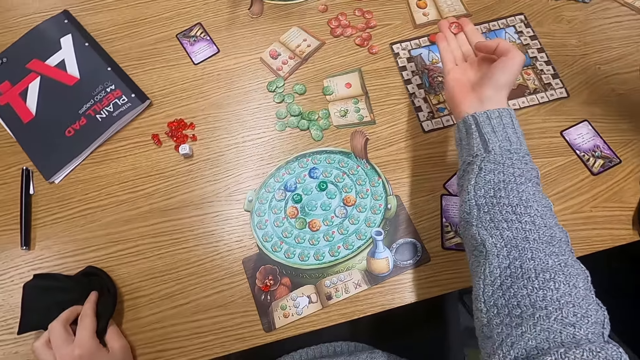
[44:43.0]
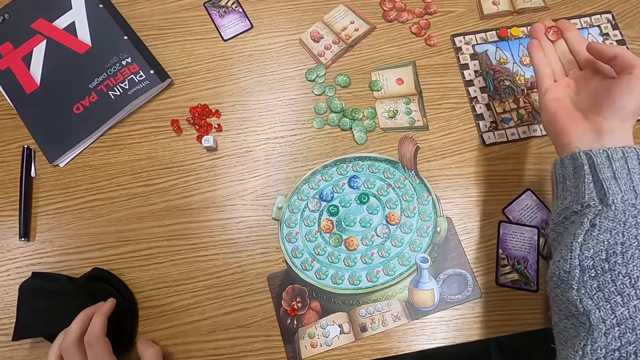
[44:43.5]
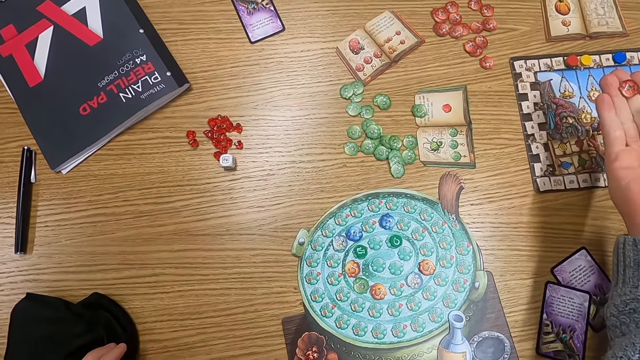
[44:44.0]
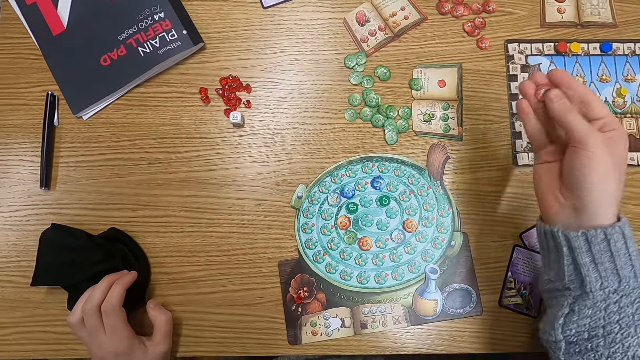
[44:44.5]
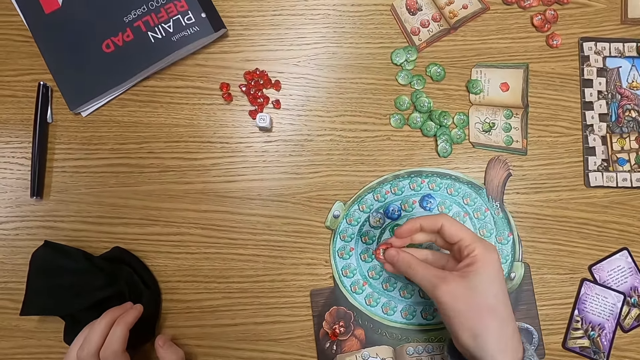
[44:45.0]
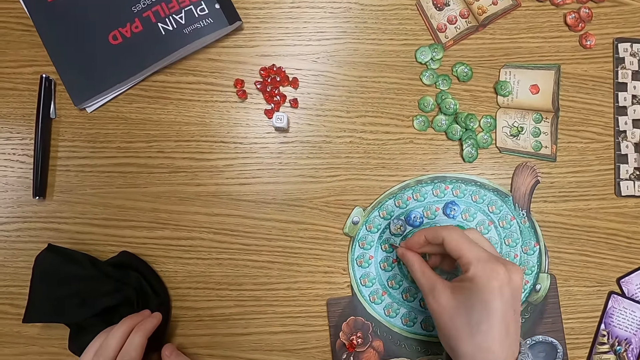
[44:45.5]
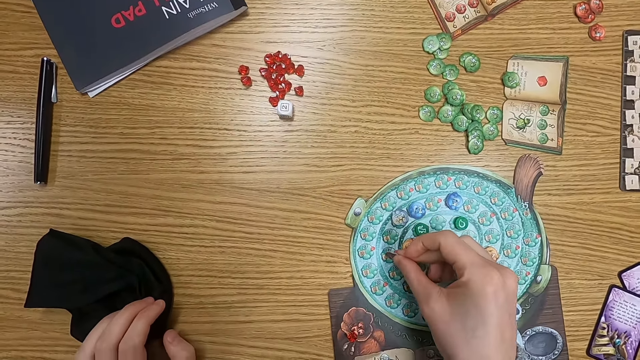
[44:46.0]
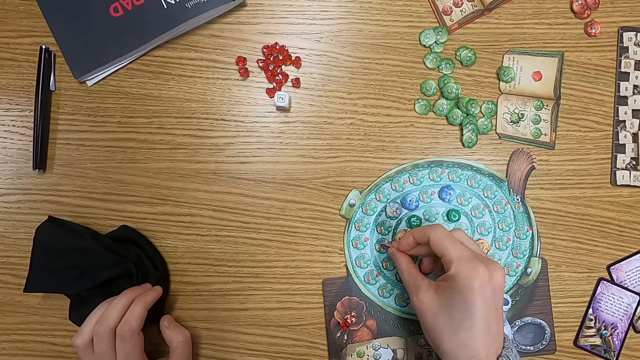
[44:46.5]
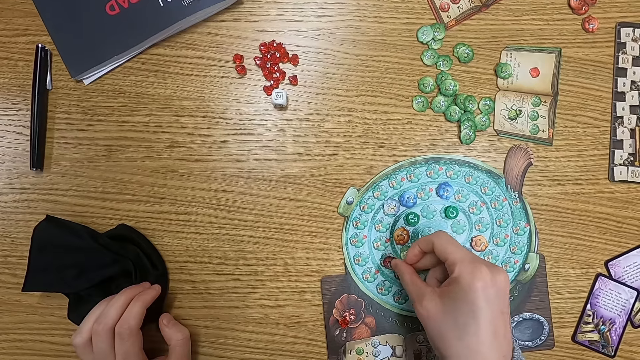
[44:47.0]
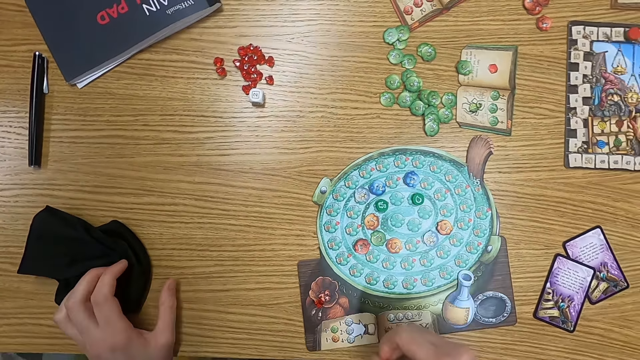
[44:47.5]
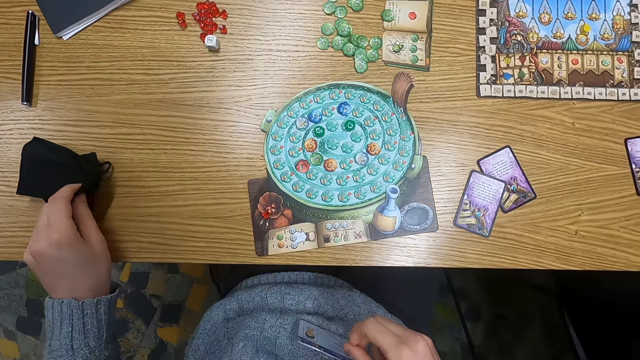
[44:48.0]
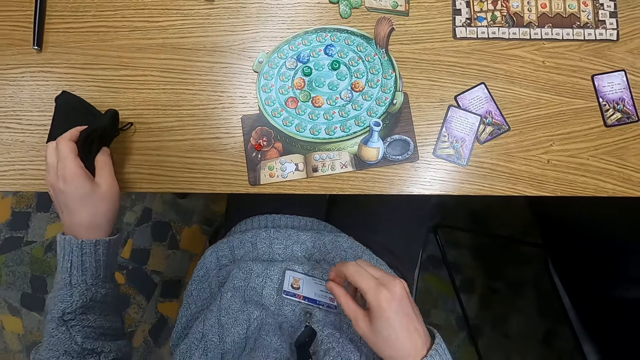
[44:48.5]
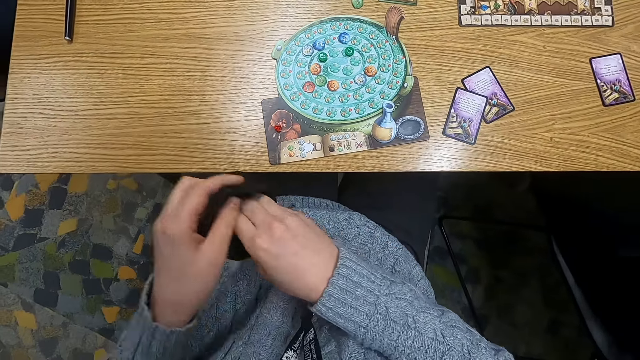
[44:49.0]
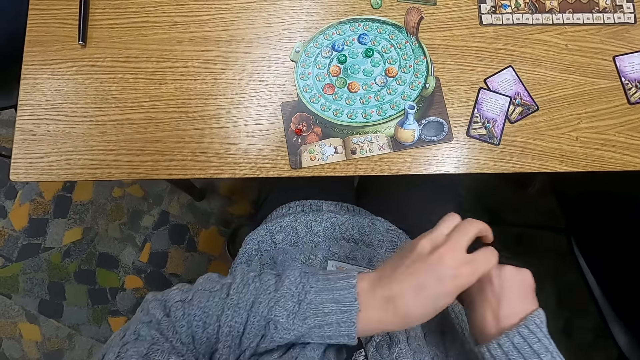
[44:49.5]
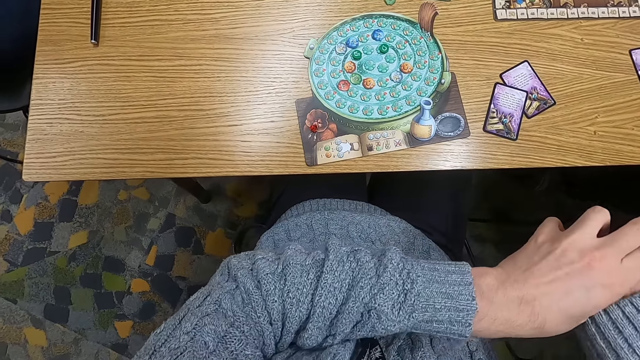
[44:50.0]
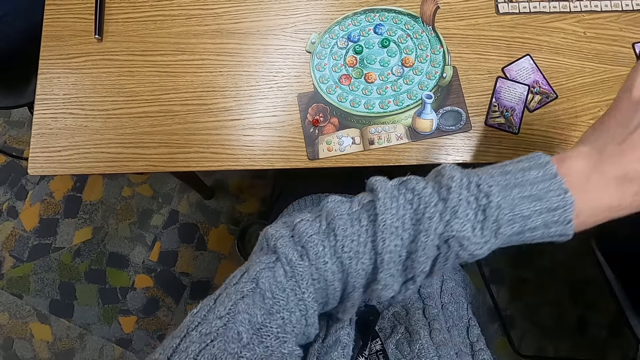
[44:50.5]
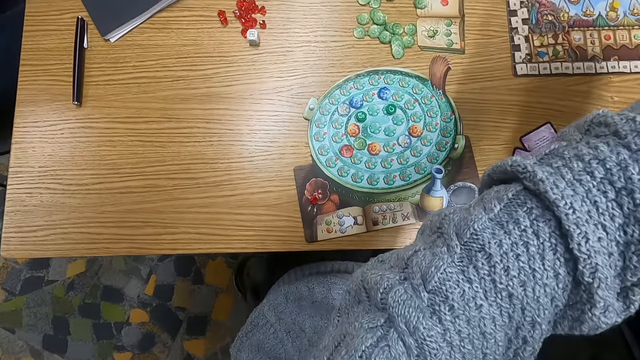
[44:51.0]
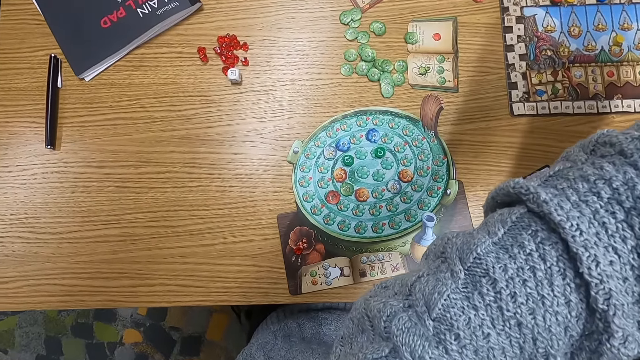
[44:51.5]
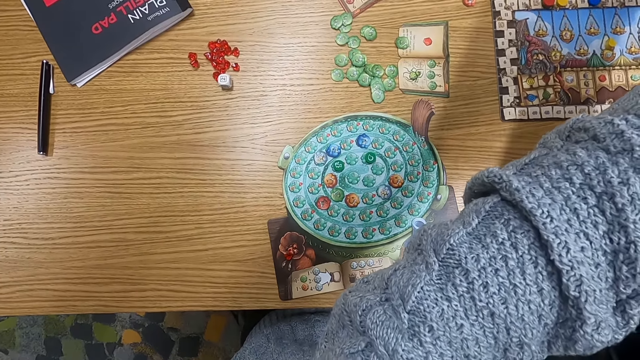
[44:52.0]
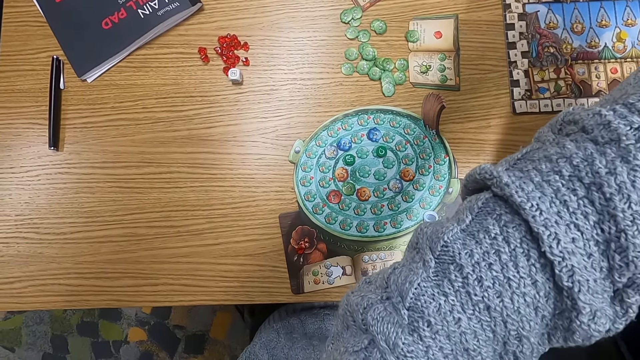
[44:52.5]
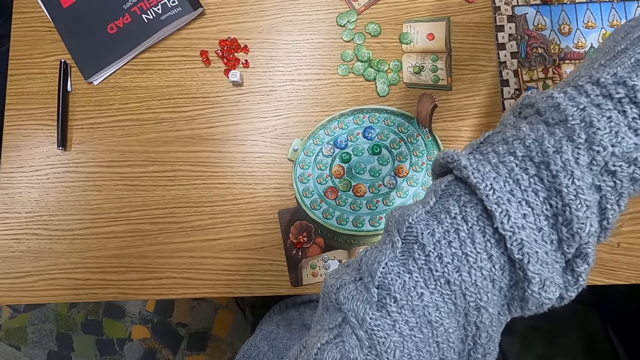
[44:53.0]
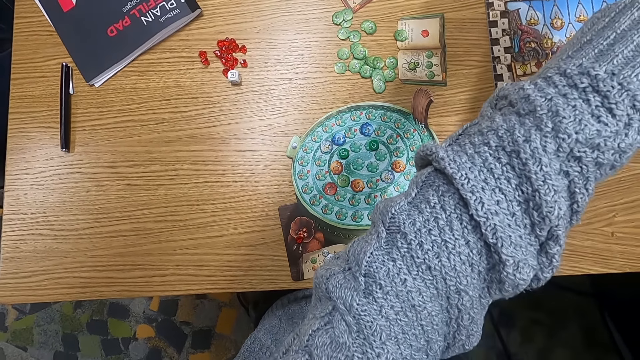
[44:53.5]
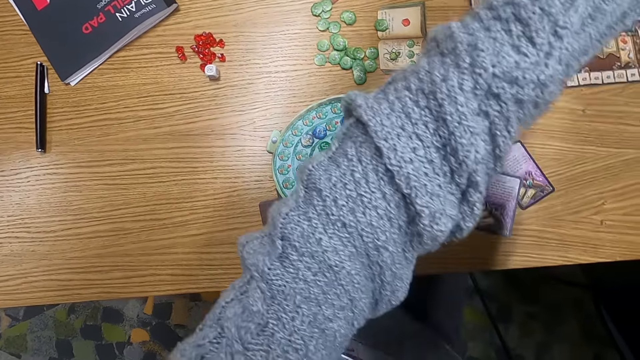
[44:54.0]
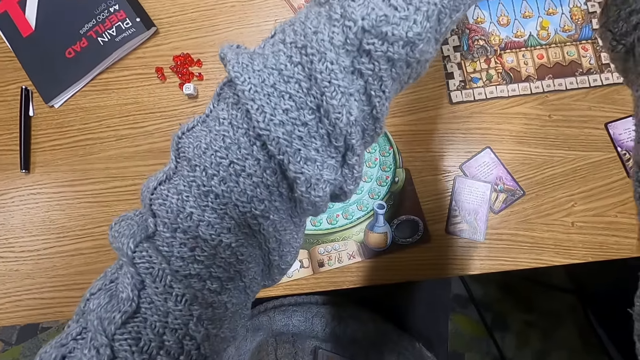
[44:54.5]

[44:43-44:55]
The camera wearer holds dice on the hand. He unfolds his hand. He plays a game. He places down a dice. He picks up a pouch or bag. He puts something in the bag. He picks up something.

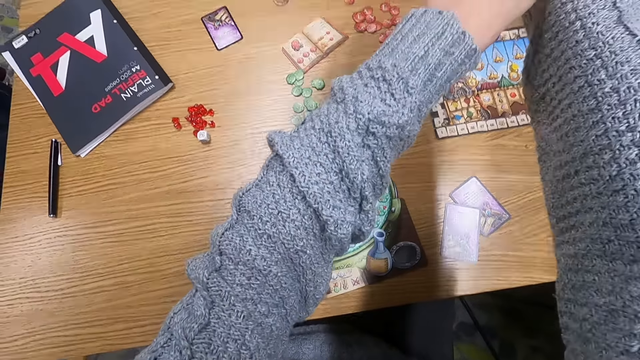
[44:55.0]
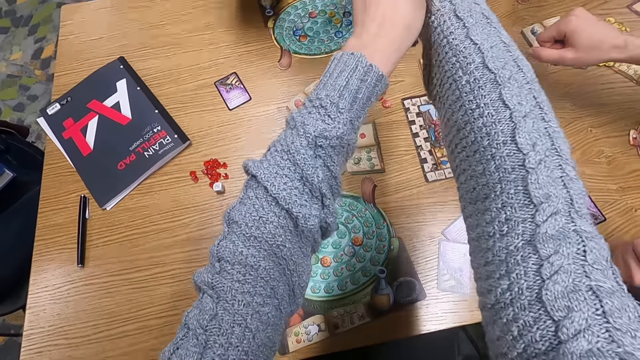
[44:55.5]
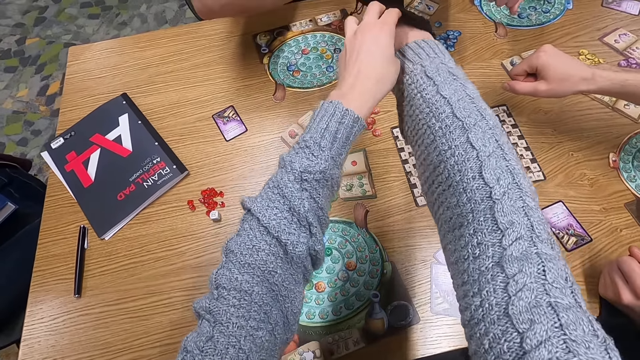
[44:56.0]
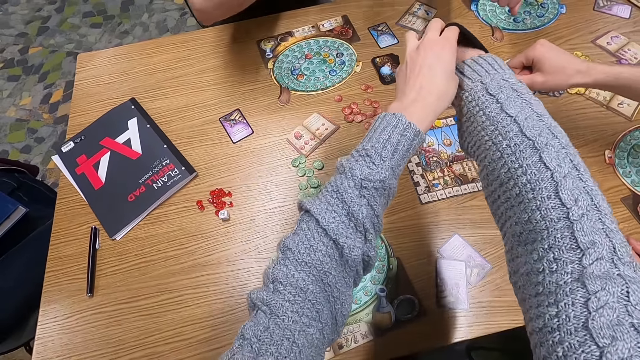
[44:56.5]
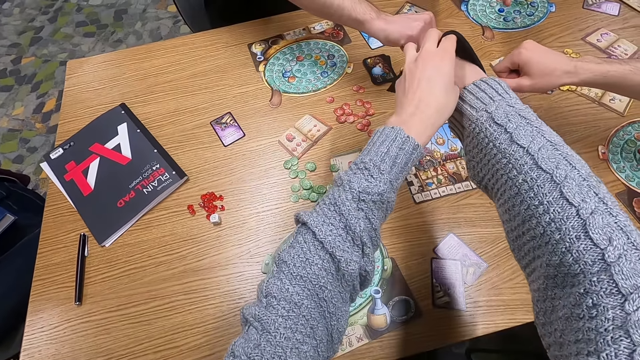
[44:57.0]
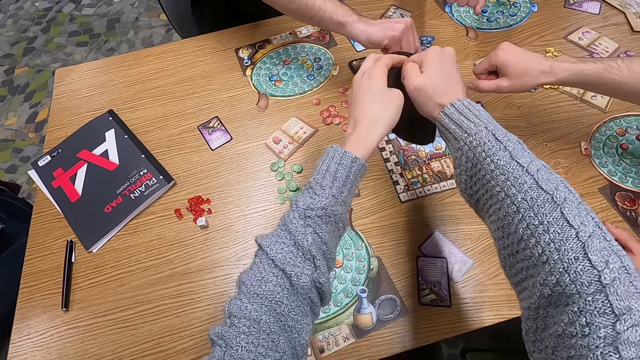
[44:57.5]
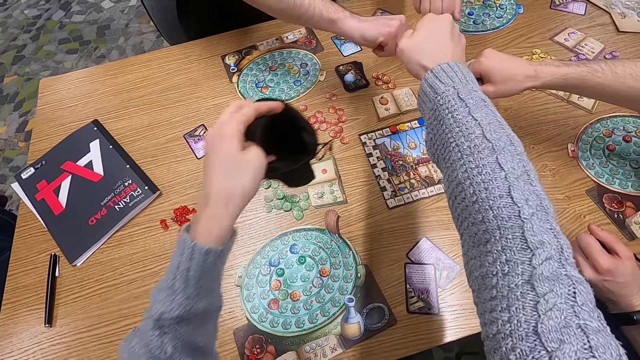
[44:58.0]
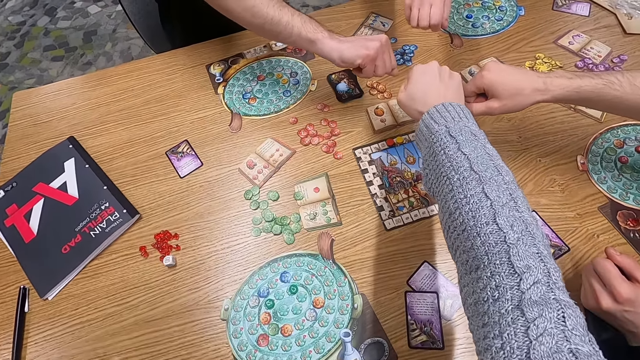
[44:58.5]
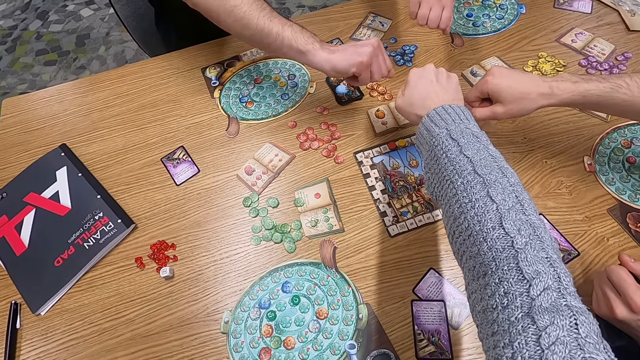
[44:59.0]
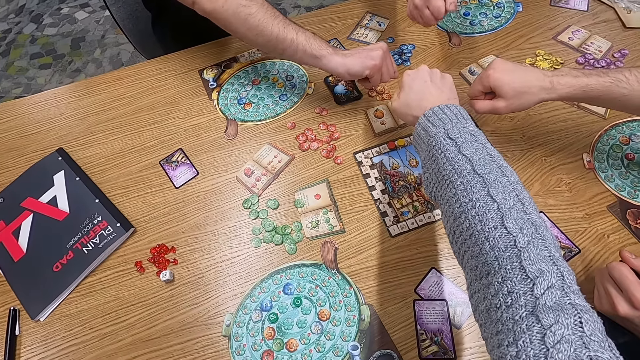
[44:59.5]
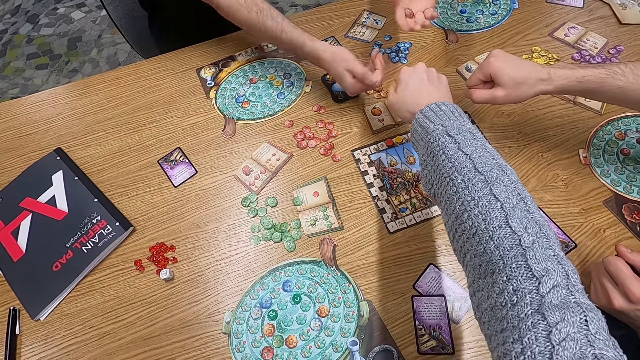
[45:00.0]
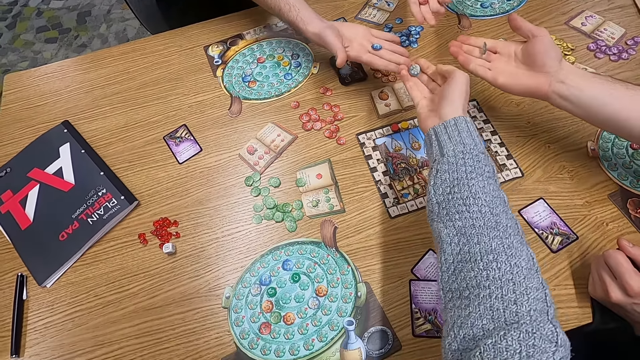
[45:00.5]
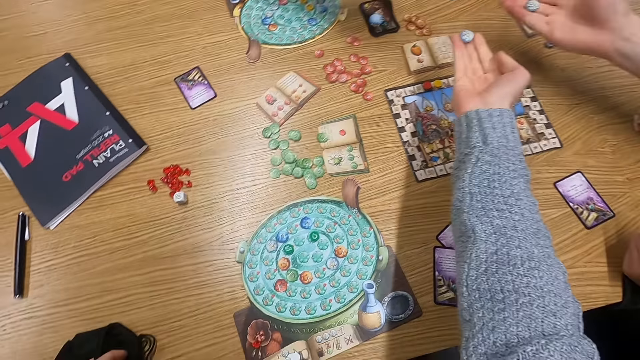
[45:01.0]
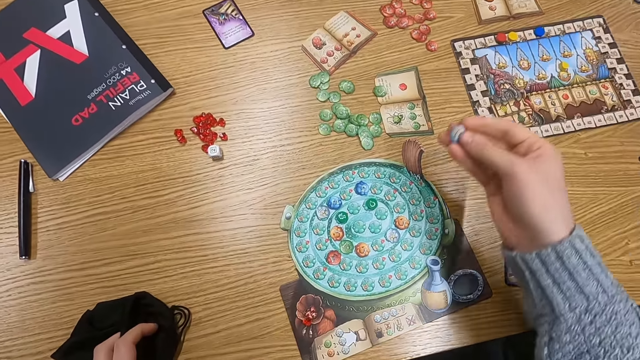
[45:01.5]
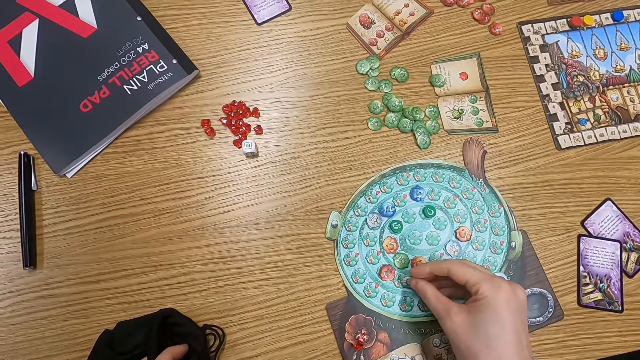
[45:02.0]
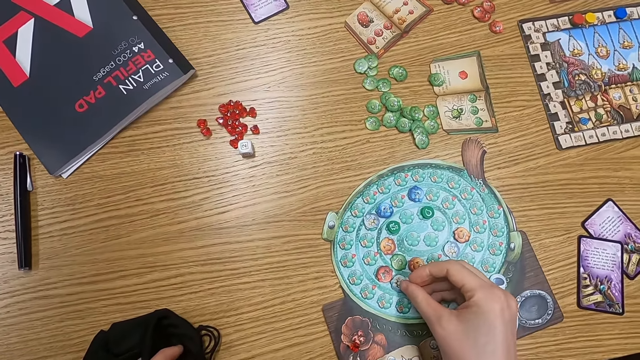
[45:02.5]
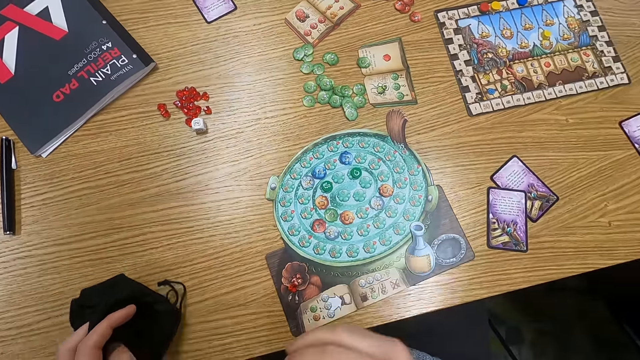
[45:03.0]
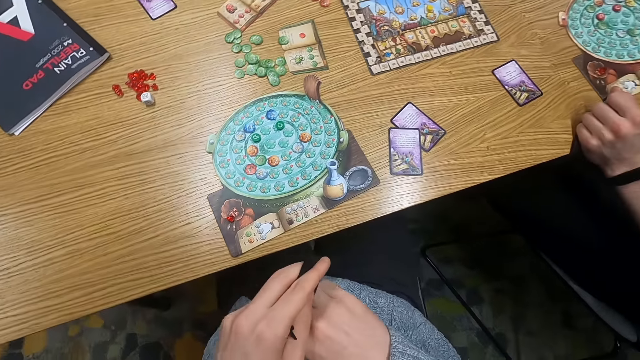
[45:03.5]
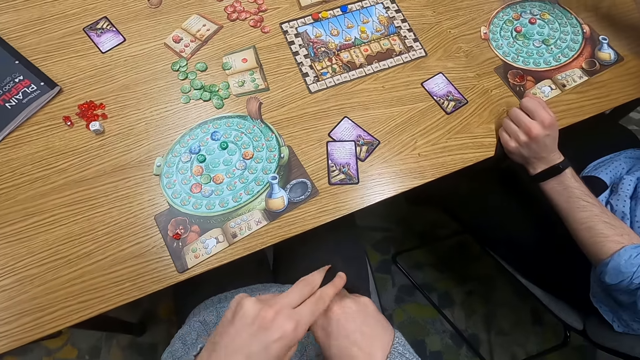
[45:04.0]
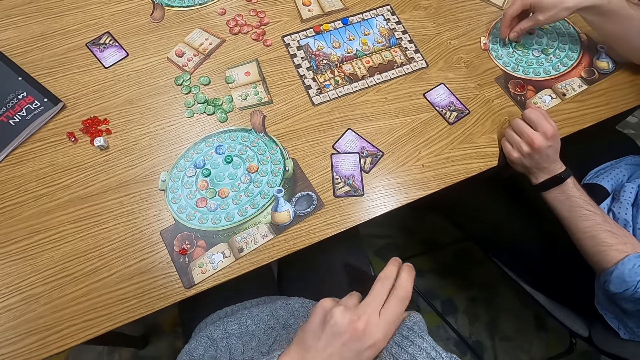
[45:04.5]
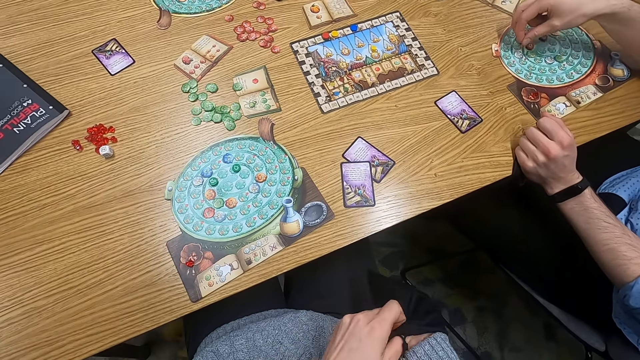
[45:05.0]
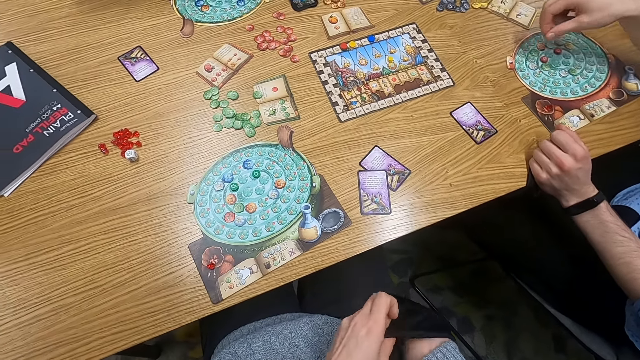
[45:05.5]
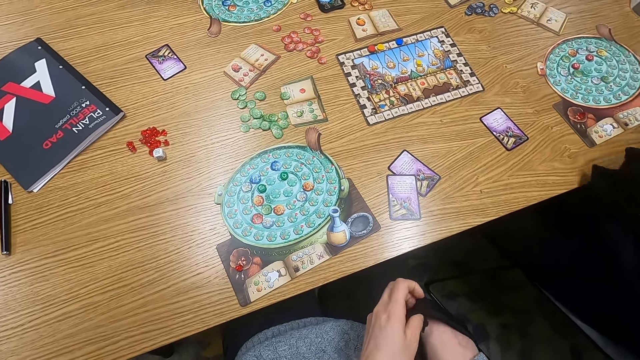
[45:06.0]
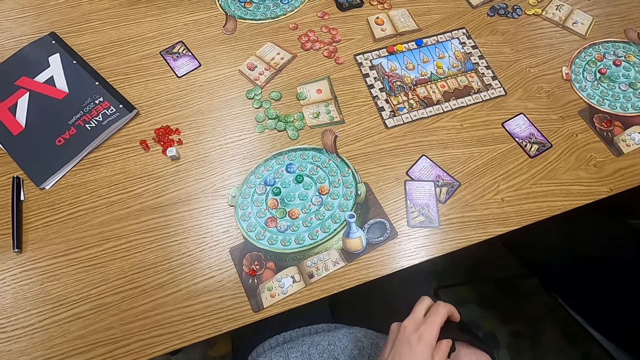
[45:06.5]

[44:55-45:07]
A woman stretches her hand. A man stretches his hand. The camera wearer shakes a pouch. Another man stretches his hand. The camera wearer stretches their hand. A person holds dice on the hand. Another person holds dice on the hand. The camera wearer unfolds their hand. The woman unfolds her hand. The other man unfolds his hand. The first man unfolds his hand. A third person holds dice on the hand. The camera wearer holds dice on the hand. They play a game. They place down a dice. They put their hand in a bag. The third person places down a dice. The first man plays a game.
